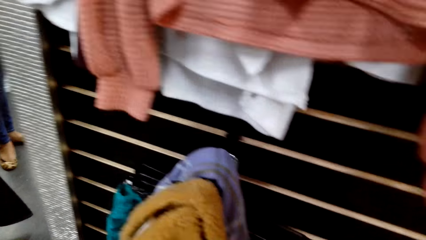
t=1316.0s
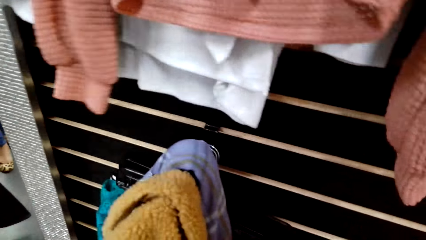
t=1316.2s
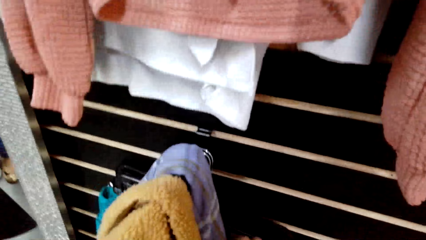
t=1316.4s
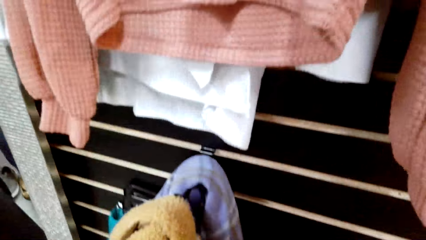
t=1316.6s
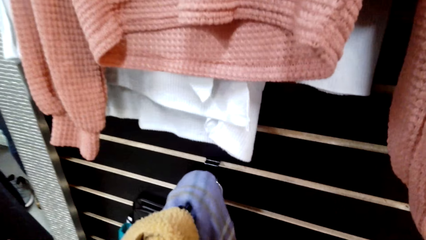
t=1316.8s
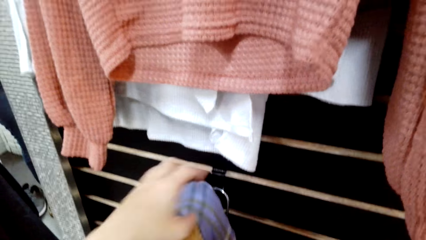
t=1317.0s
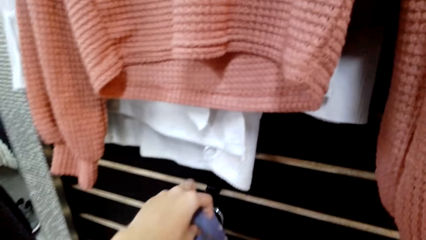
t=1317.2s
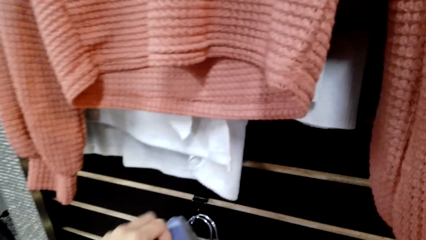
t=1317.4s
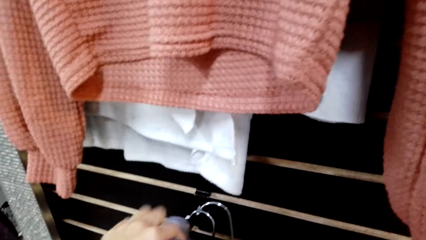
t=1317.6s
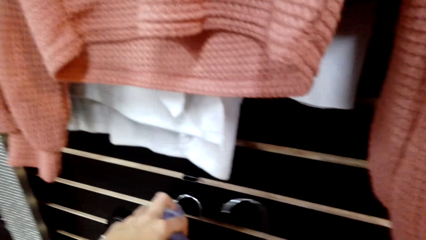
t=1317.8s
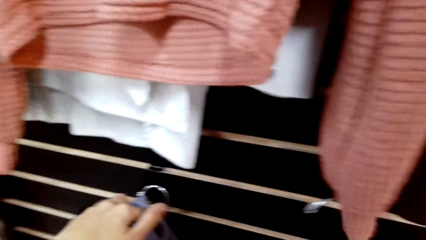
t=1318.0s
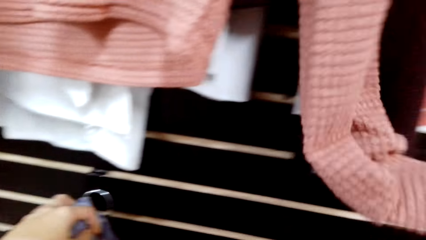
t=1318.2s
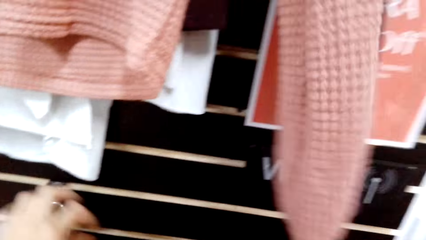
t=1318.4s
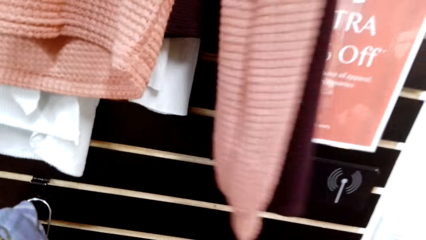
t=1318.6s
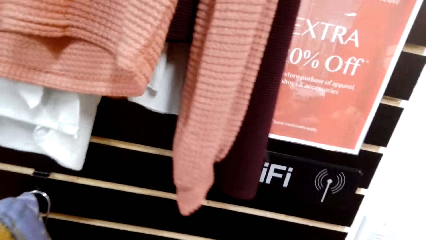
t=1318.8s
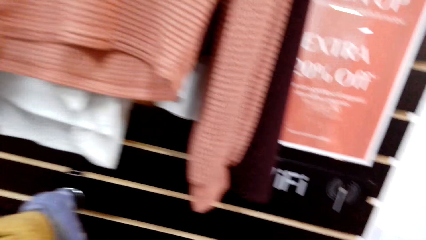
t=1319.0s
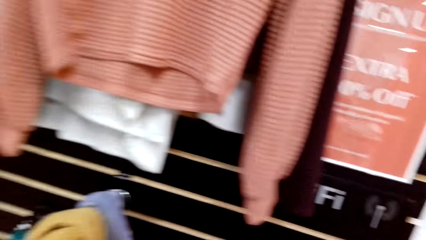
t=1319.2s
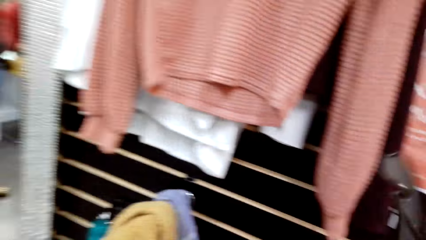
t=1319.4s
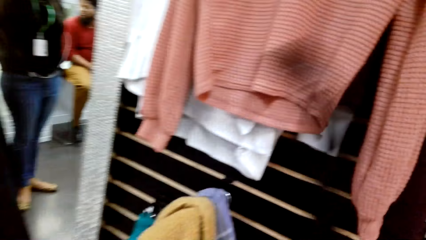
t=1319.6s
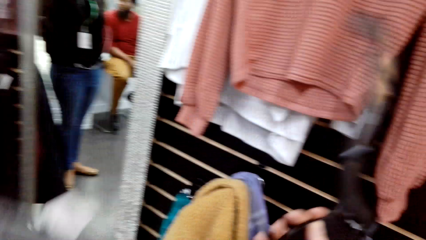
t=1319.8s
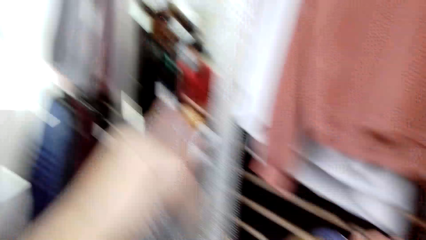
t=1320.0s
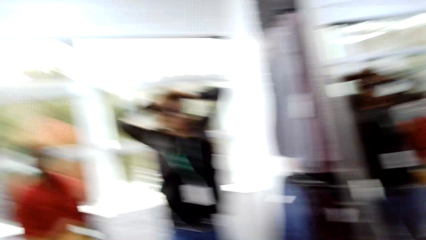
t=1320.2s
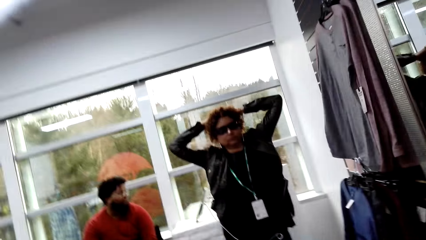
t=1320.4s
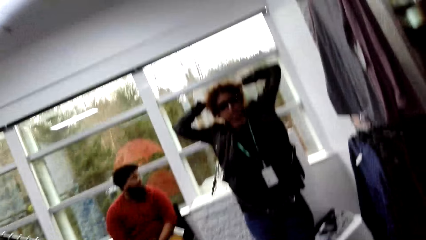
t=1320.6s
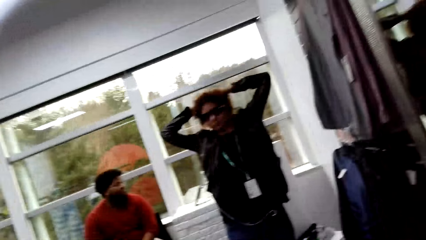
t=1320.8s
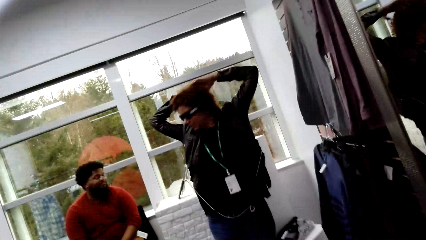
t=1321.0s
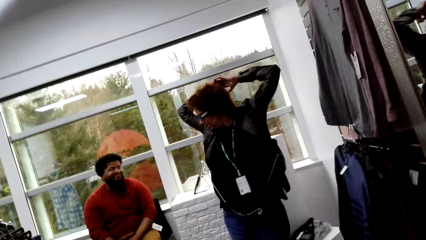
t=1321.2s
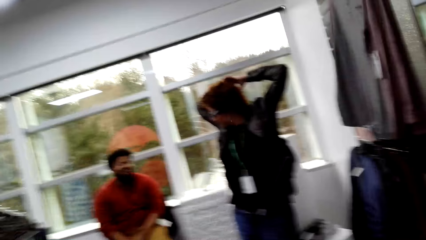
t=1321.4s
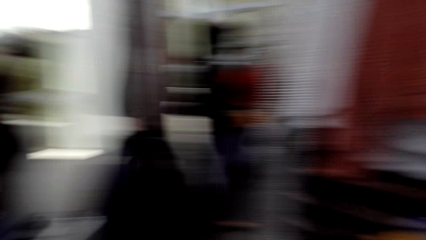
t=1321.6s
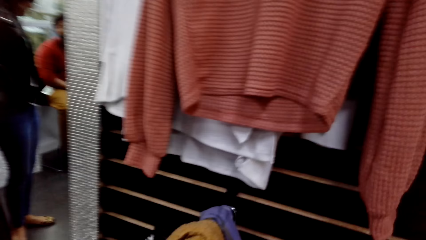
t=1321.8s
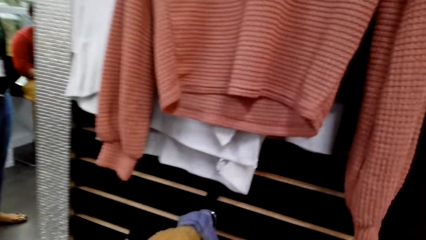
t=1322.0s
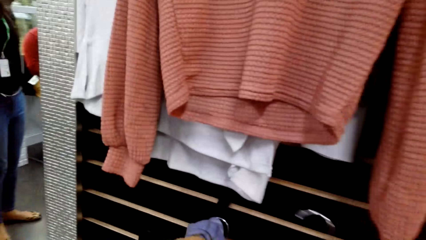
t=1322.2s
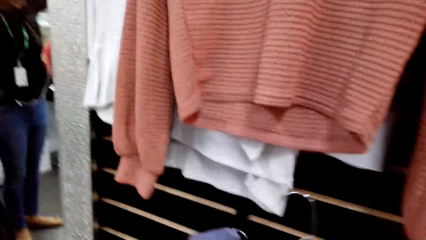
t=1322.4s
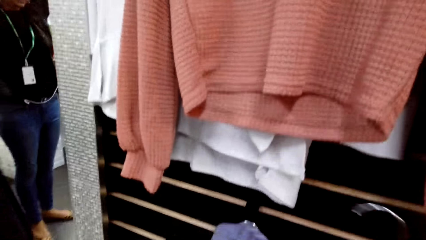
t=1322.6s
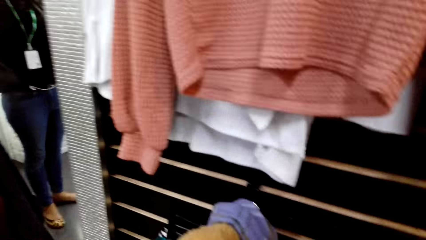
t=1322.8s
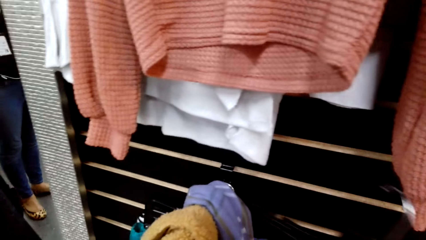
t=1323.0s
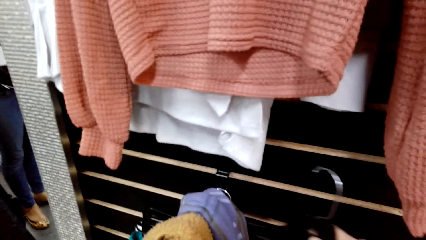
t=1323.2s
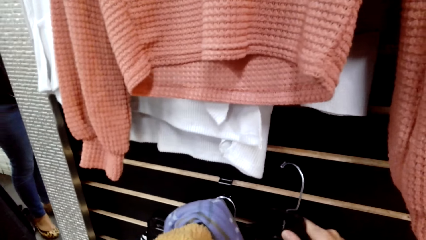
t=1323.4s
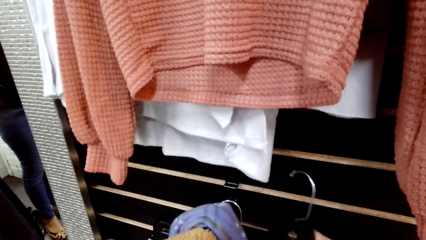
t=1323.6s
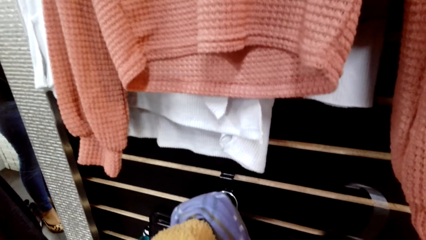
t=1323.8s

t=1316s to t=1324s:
The camera wearer holds the cloth. They pick up a top. They hold the hanger. They look at a woman.

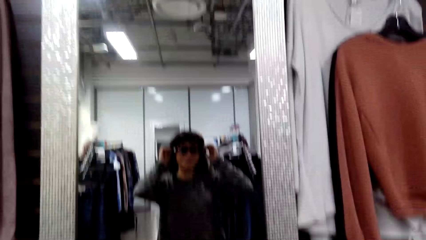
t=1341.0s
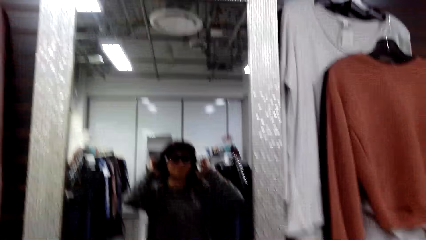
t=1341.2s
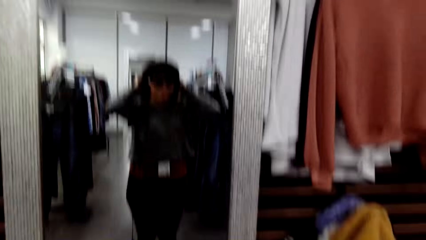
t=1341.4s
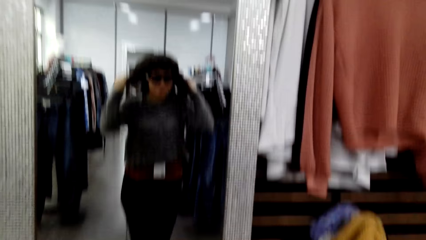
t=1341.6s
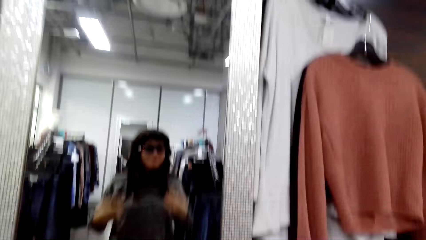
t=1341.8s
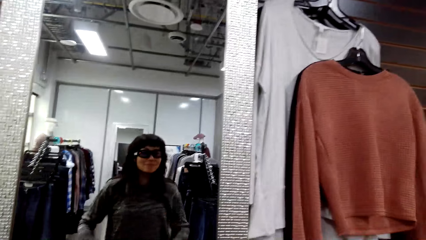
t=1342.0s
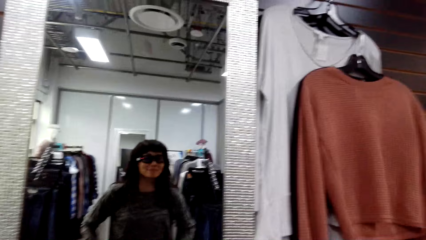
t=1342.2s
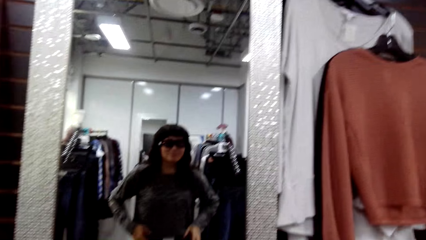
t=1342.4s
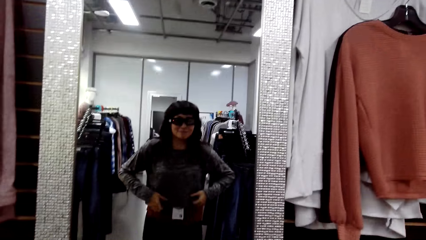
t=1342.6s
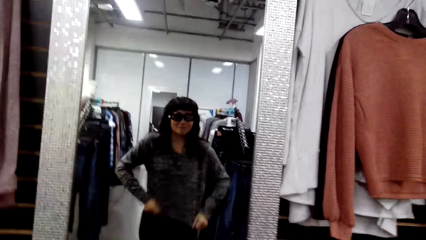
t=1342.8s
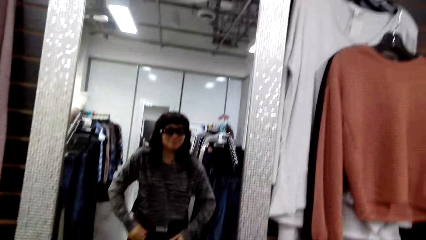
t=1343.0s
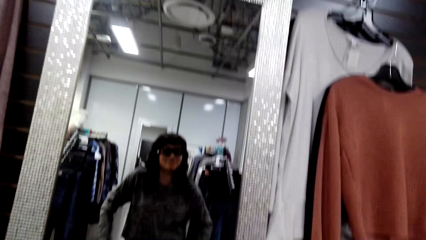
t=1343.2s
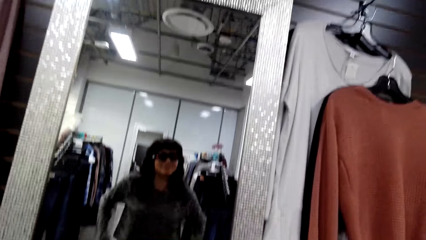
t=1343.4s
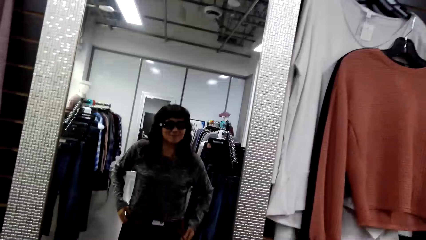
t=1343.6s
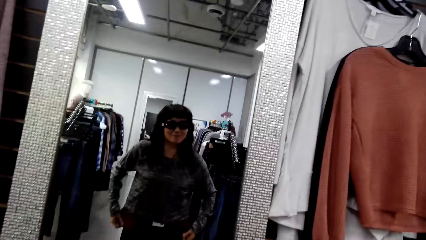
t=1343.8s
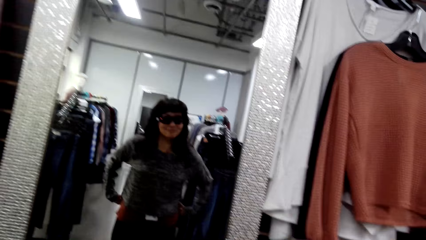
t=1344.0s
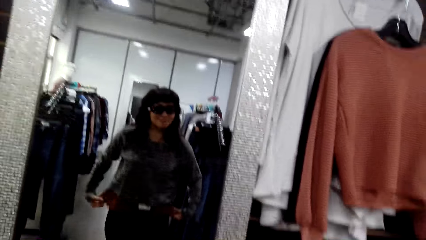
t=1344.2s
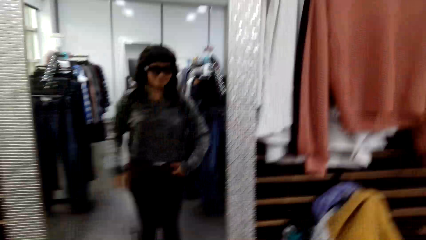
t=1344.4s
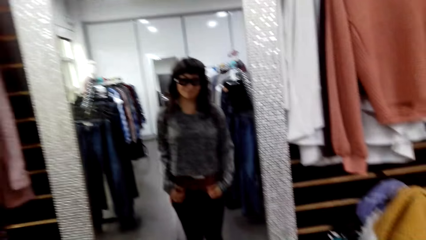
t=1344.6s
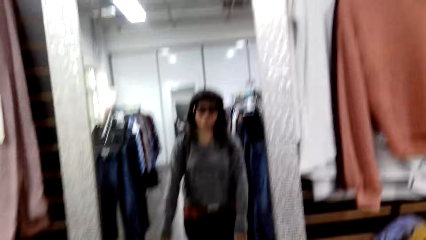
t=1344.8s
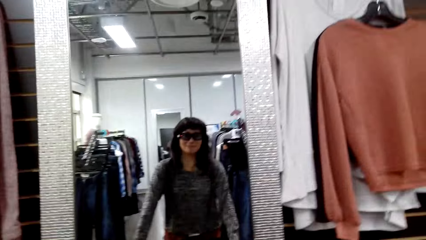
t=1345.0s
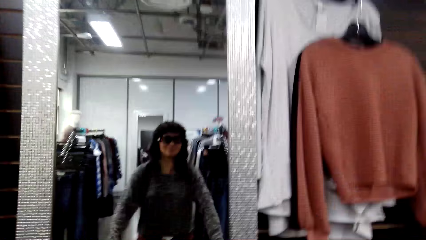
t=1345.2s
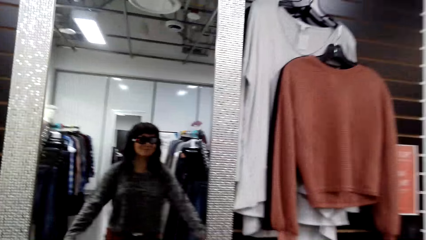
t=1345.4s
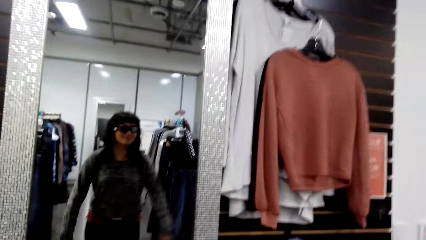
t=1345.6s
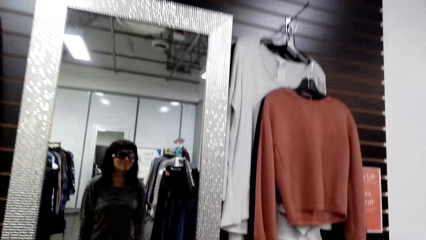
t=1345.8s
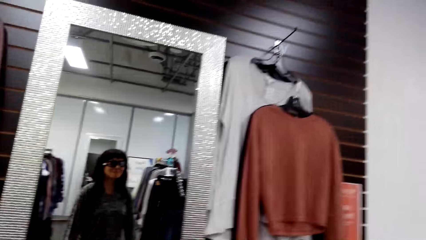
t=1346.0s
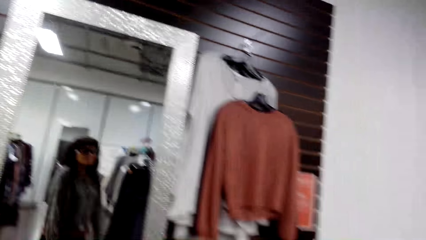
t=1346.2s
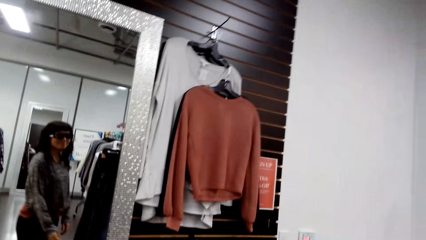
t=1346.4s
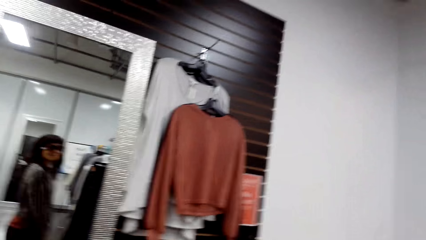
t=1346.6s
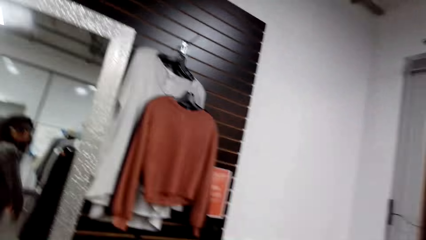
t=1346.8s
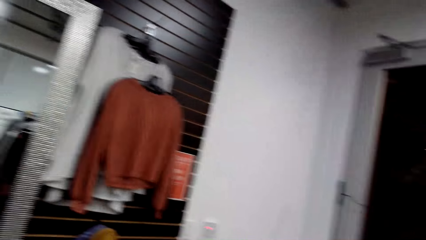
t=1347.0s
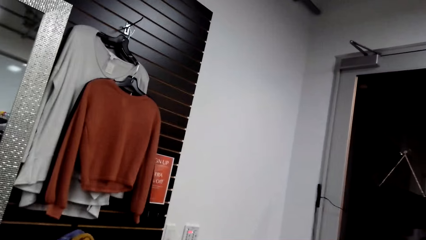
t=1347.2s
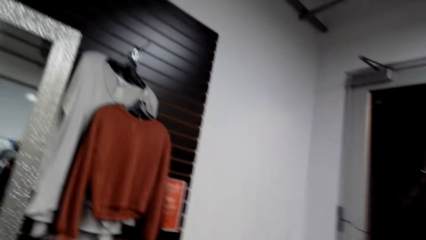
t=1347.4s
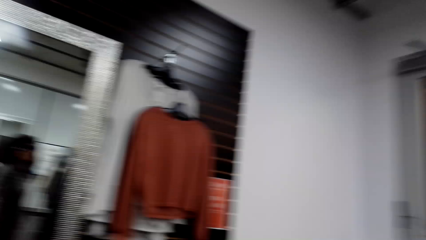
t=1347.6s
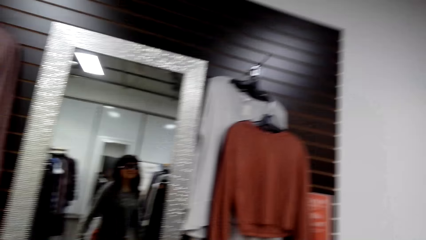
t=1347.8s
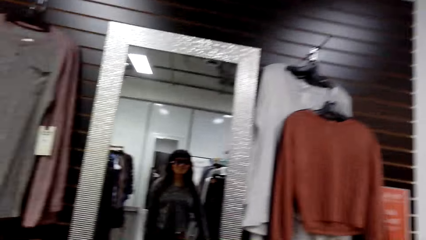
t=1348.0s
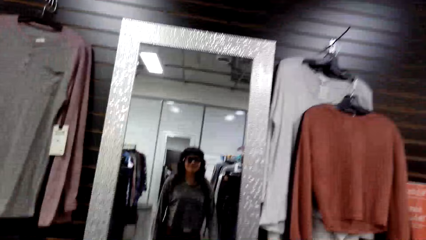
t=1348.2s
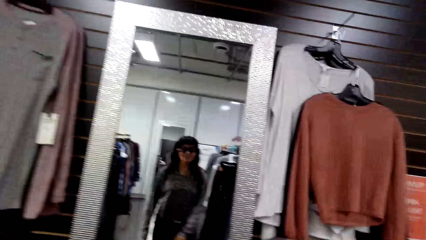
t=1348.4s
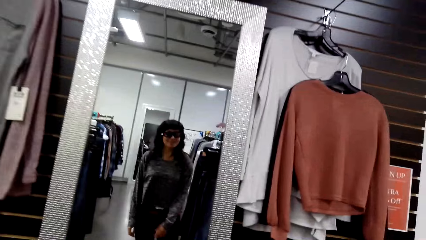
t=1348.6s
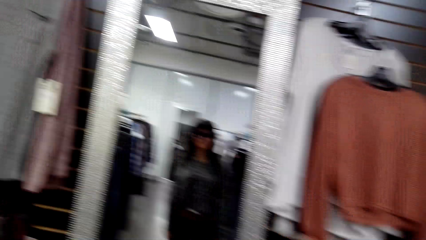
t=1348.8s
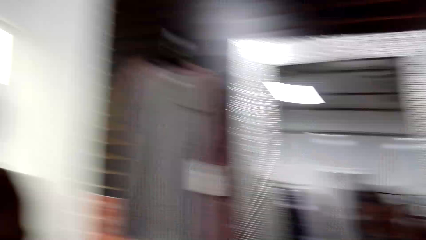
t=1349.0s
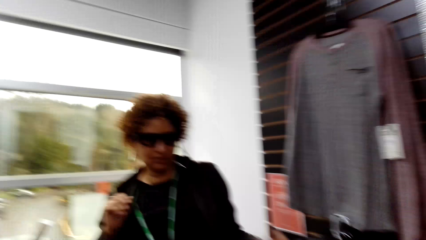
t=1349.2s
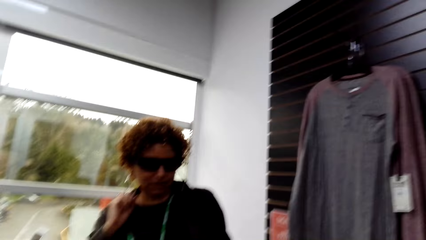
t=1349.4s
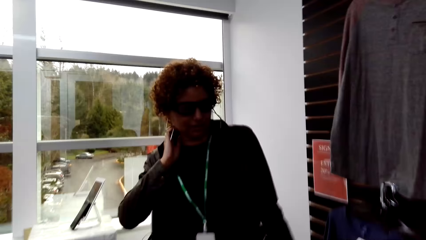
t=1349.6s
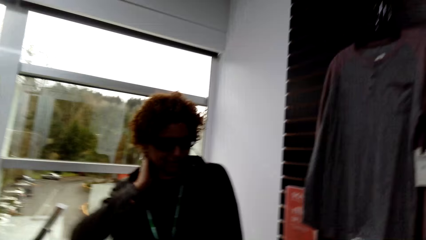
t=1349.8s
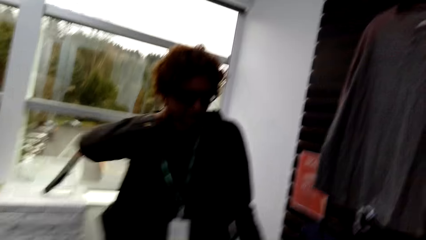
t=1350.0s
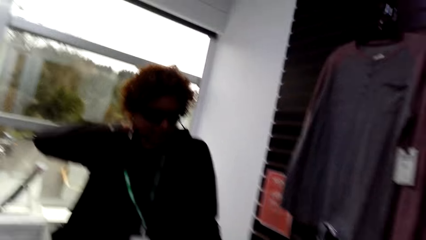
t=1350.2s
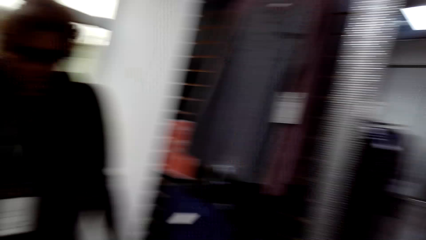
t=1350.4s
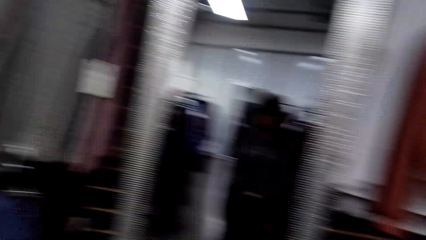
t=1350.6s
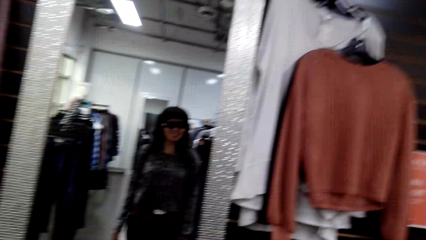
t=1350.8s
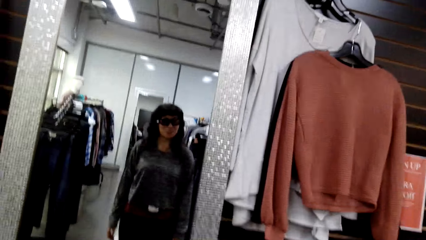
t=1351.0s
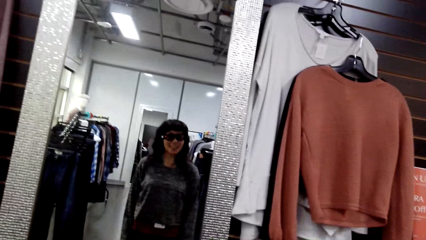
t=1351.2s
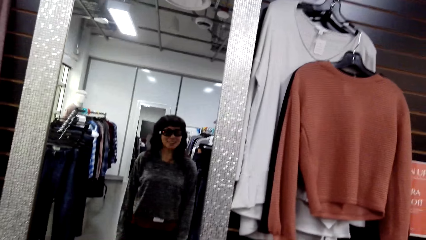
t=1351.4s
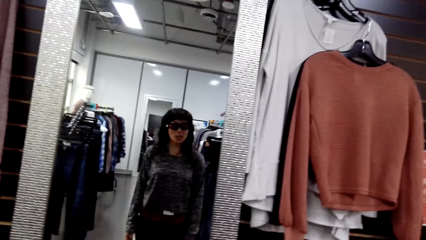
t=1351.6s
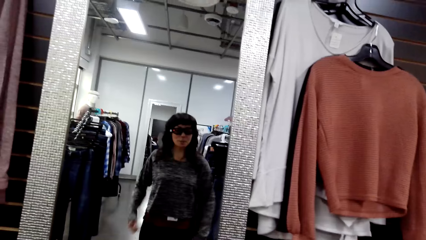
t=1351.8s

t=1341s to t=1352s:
The camera wearer straightens the cloth. They turn around and look at a woman. The woman moves her hand. The woman talks to the camera wearer.
